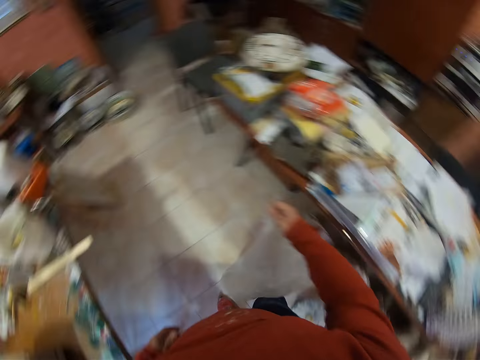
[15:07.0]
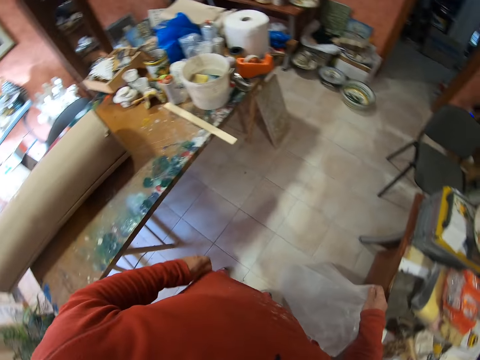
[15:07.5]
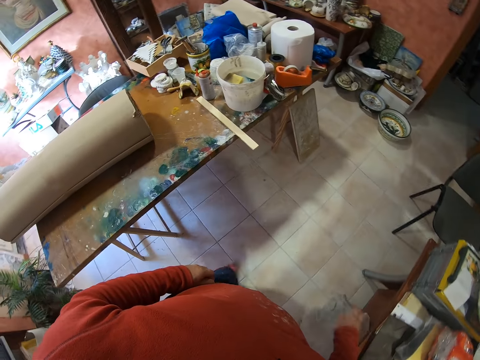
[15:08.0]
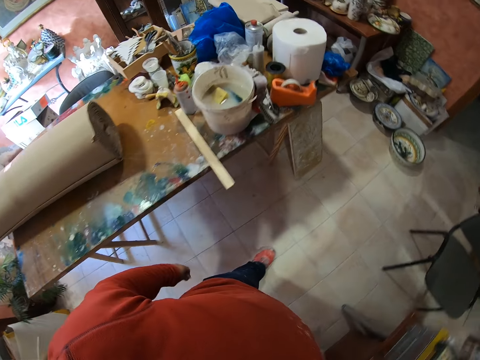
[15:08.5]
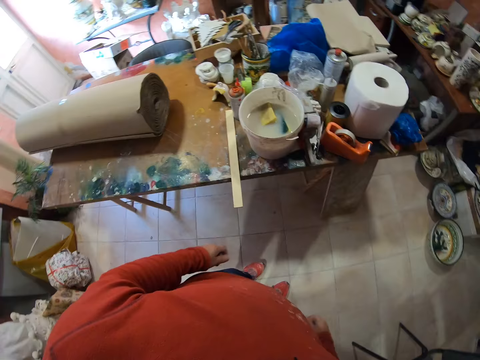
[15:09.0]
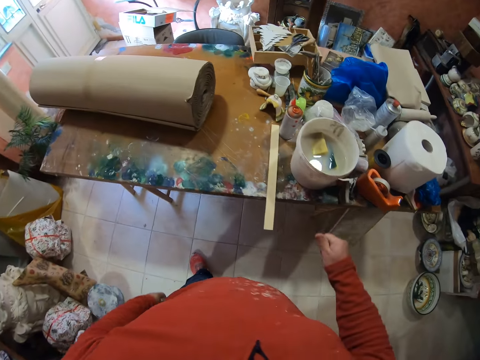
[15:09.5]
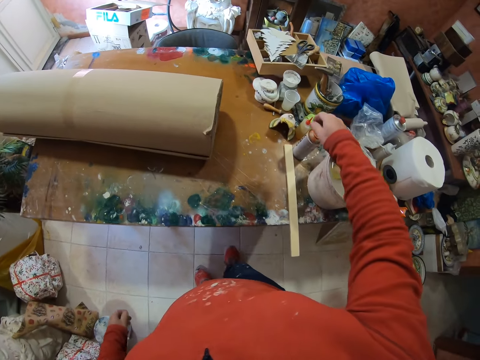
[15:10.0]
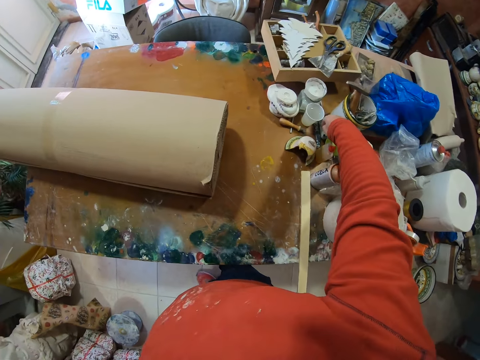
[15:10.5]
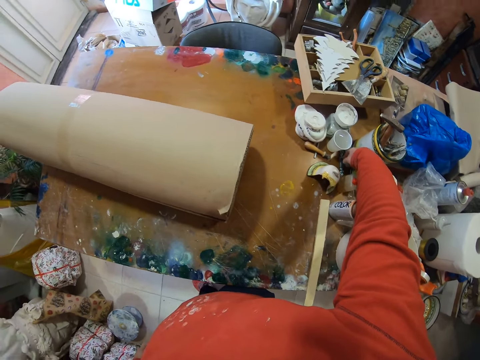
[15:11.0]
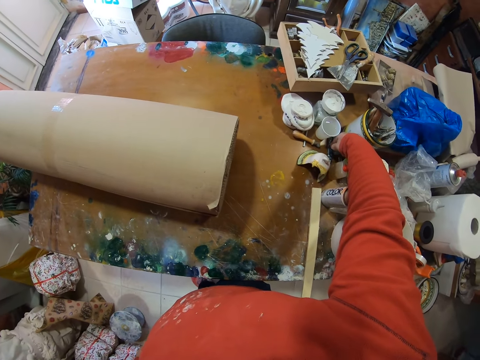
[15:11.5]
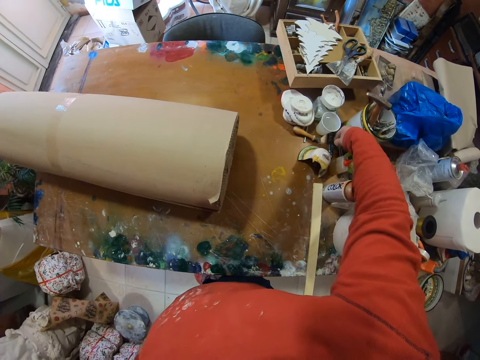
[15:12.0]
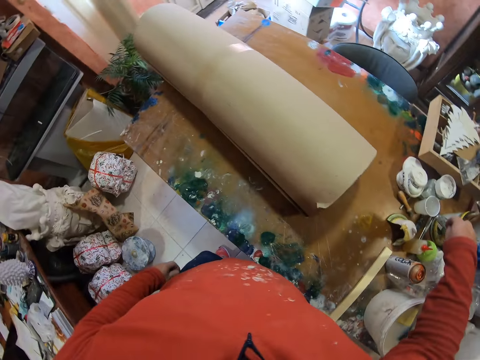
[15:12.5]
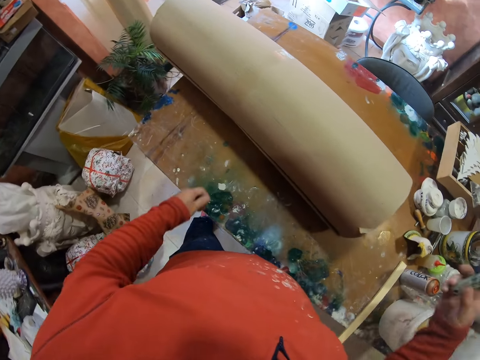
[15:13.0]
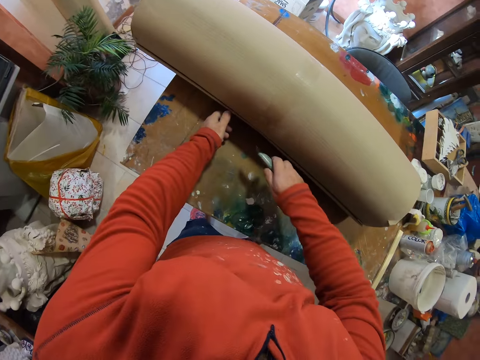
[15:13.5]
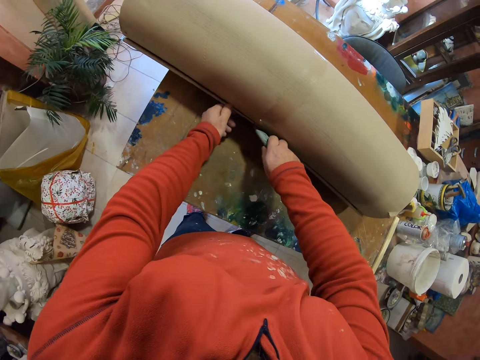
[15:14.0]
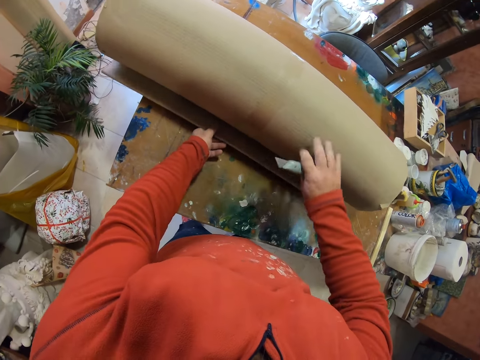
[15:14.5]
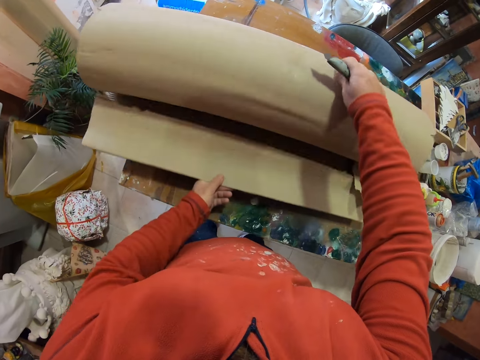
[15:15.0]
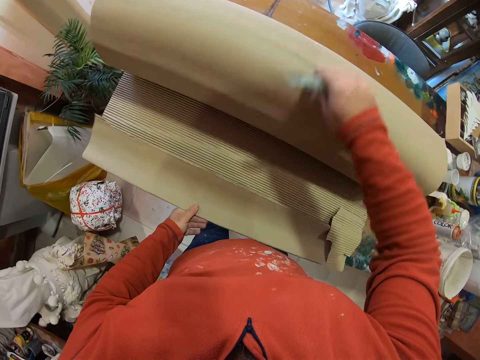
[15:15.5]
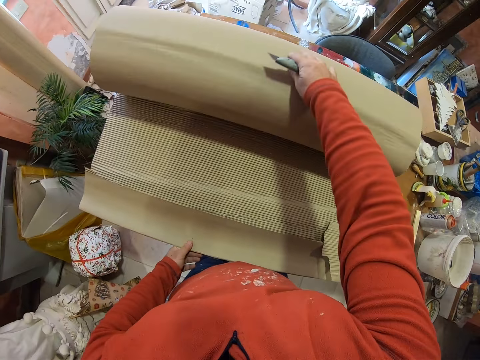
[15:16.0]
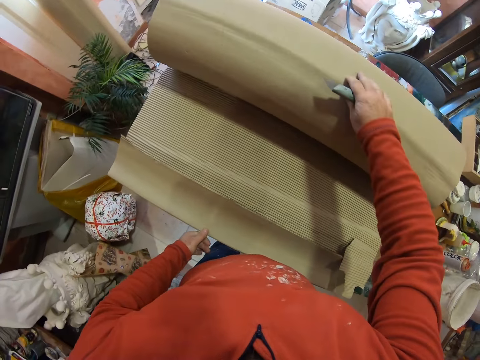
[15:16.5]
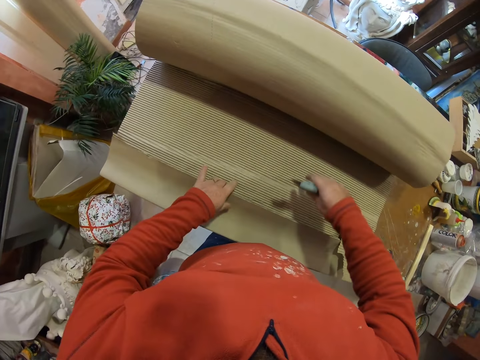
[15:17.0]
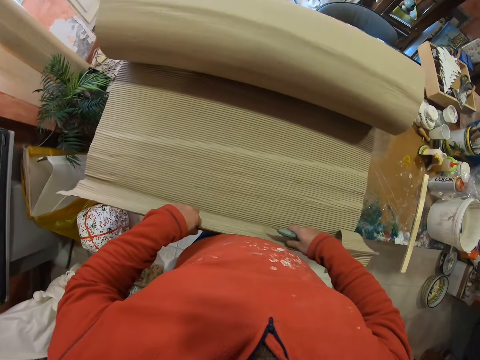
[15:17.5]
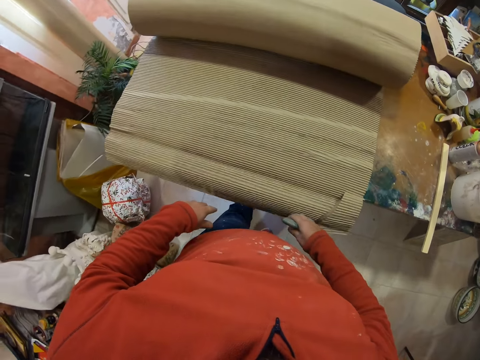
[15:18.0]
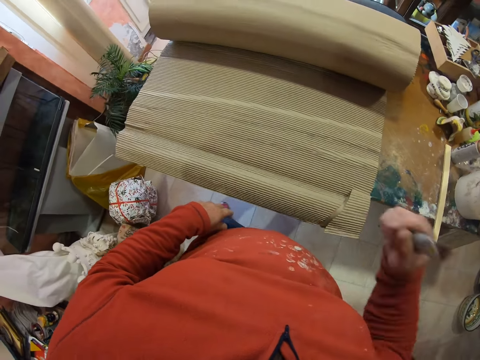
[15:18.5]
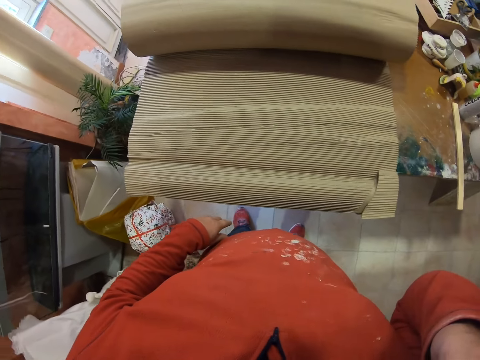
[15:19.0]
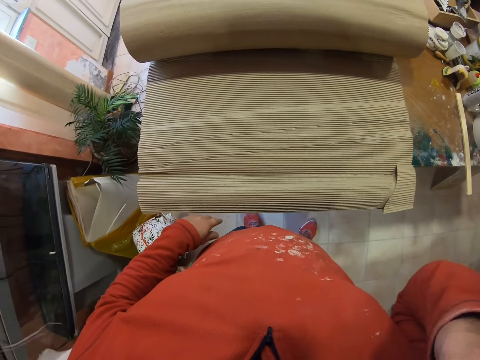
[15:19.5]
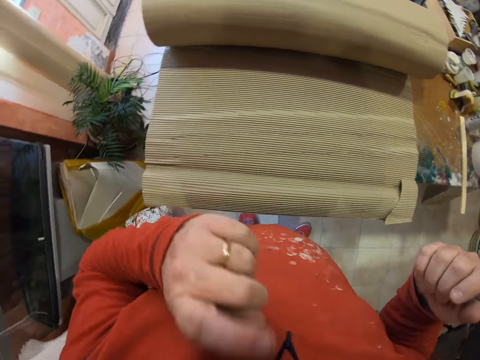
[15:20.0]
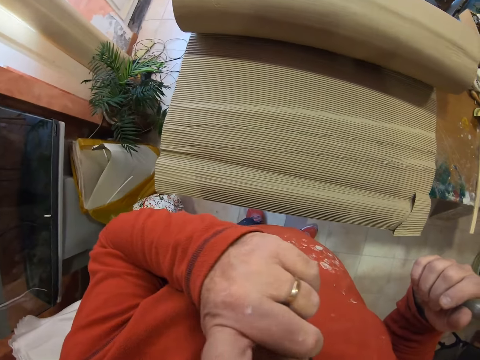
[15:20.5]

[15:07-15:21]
The camera wearer puts the plastic bag aside. He picks the knife from the table. He cuts the seal tape on the brown paper roll with the knife. He unrolls the brown paper roll. He scratches part of his body.

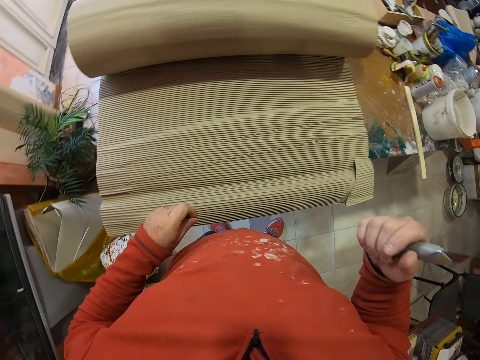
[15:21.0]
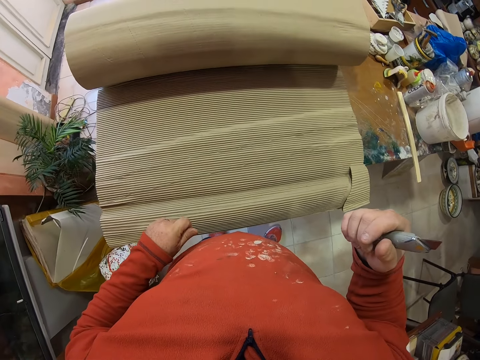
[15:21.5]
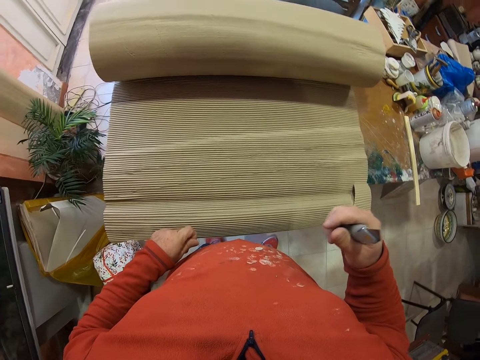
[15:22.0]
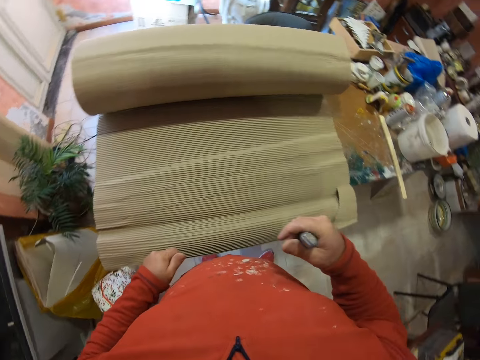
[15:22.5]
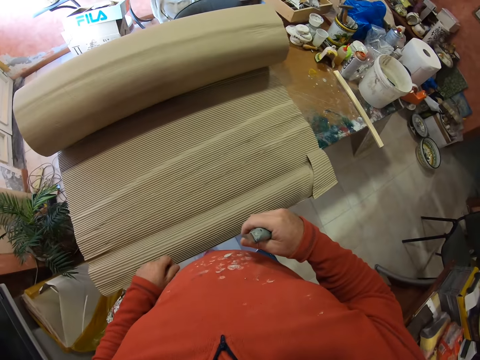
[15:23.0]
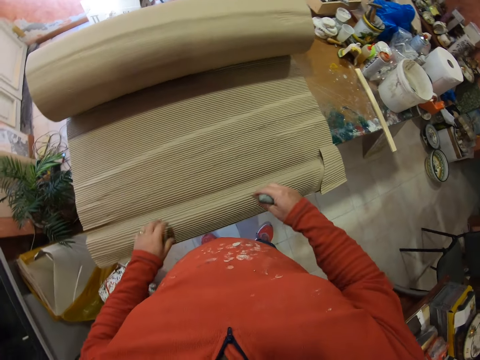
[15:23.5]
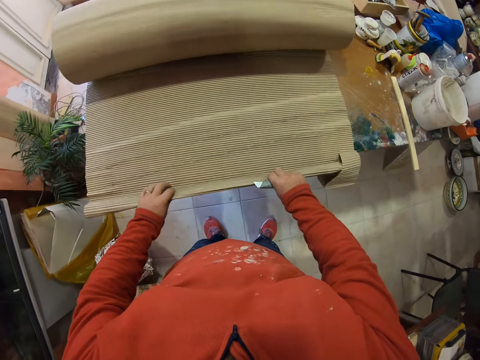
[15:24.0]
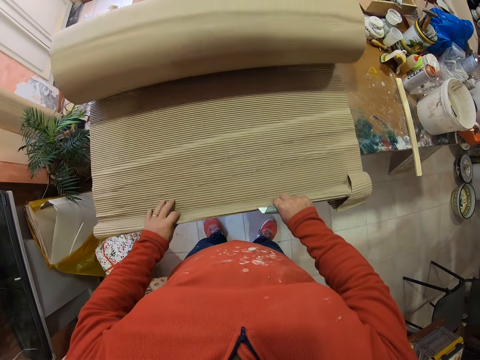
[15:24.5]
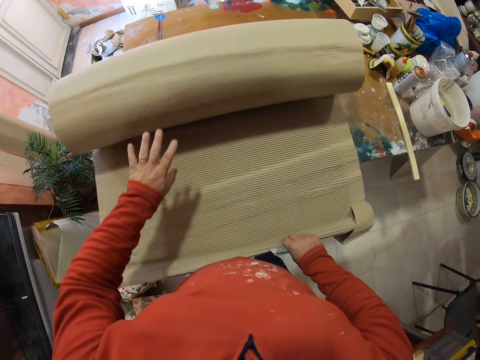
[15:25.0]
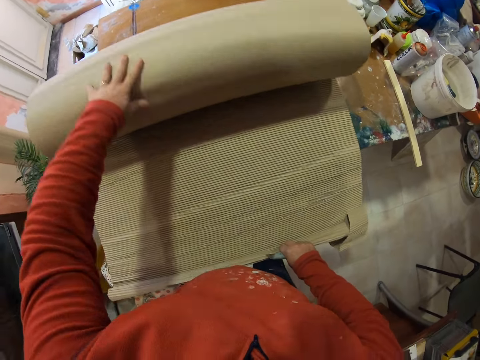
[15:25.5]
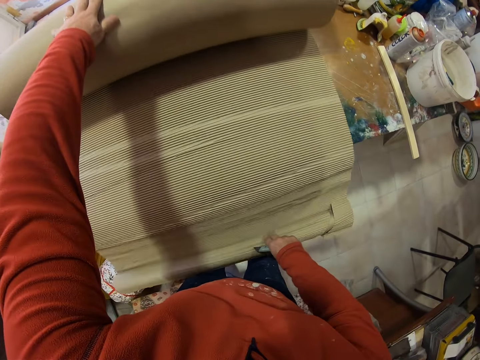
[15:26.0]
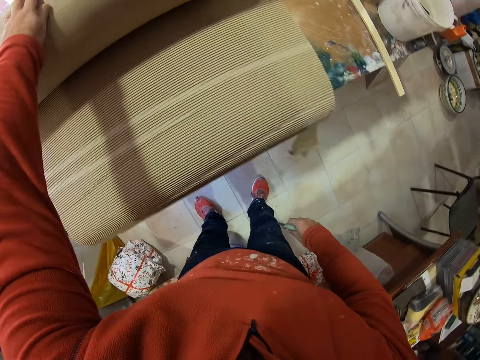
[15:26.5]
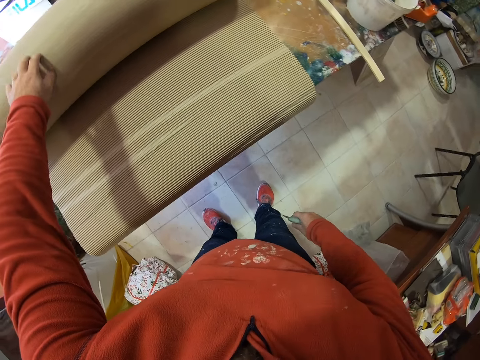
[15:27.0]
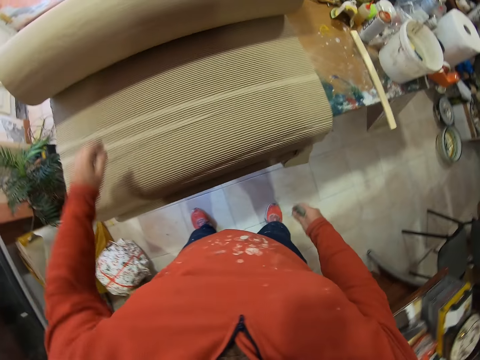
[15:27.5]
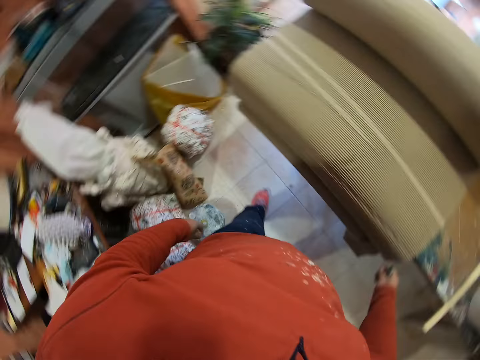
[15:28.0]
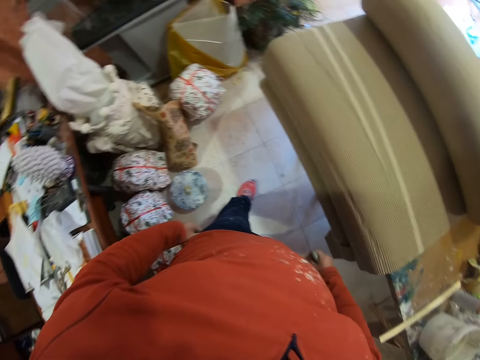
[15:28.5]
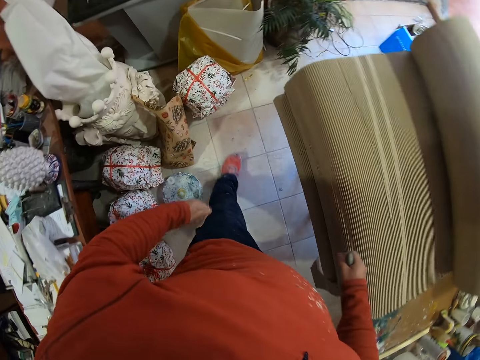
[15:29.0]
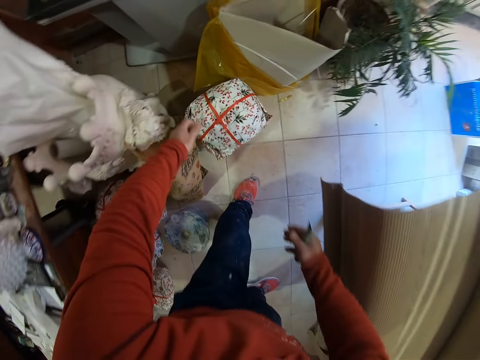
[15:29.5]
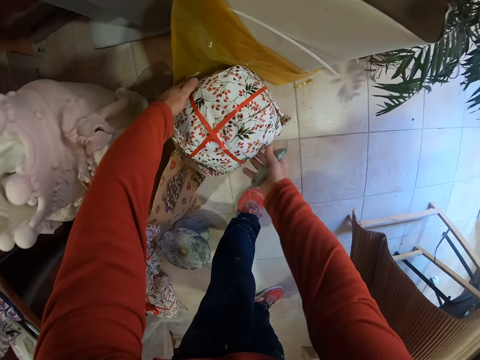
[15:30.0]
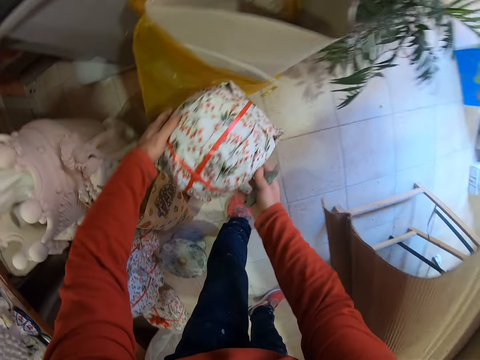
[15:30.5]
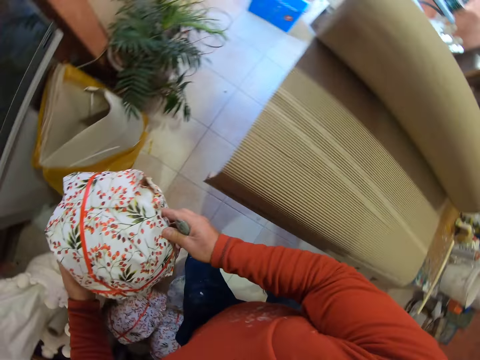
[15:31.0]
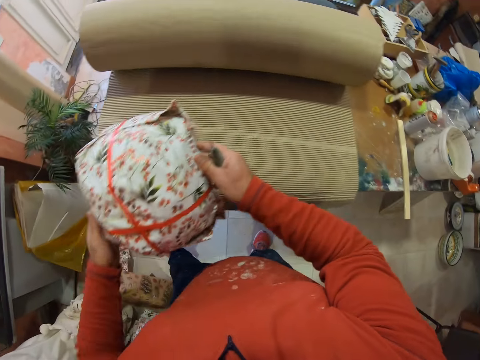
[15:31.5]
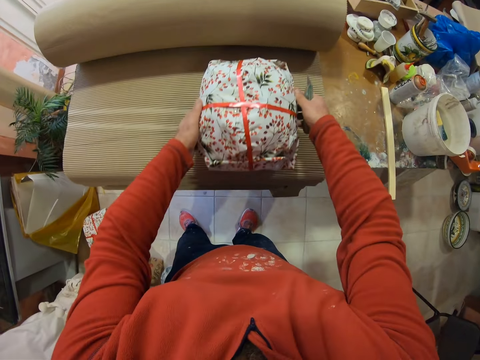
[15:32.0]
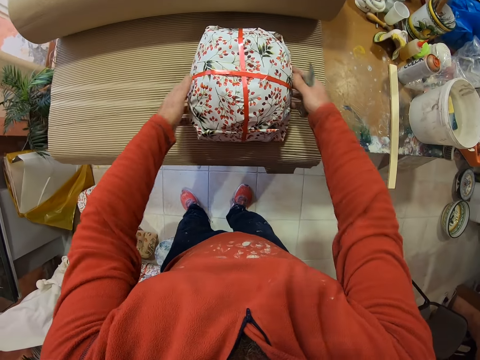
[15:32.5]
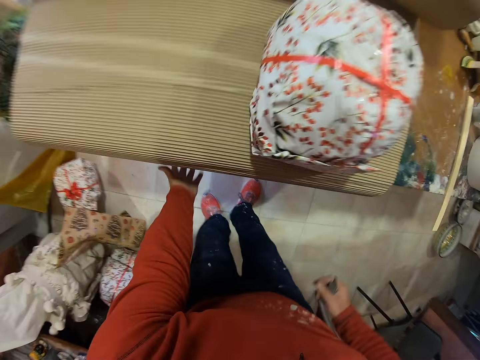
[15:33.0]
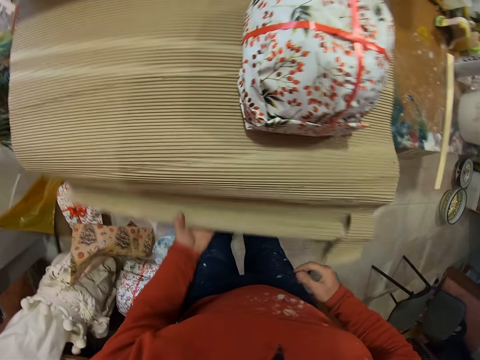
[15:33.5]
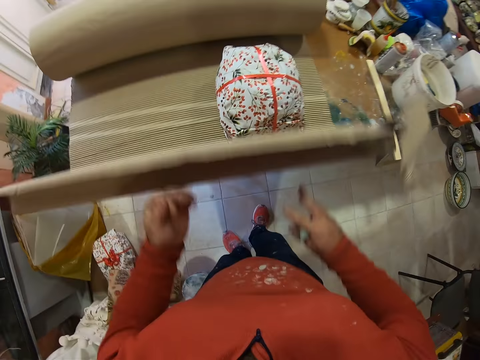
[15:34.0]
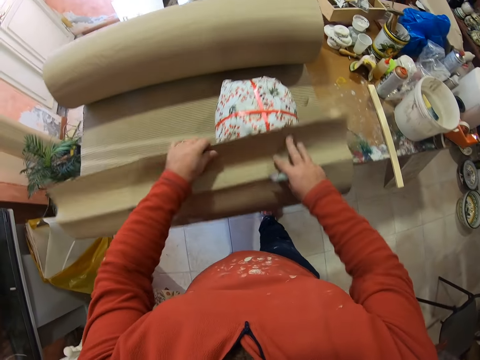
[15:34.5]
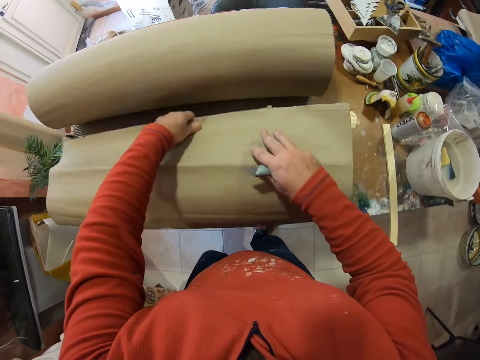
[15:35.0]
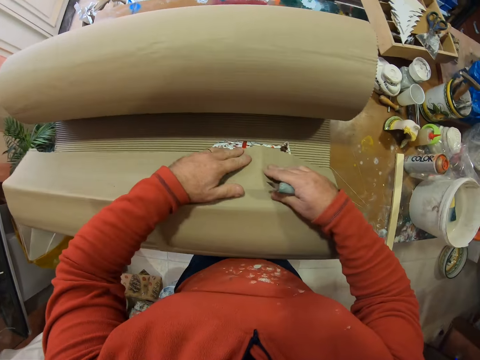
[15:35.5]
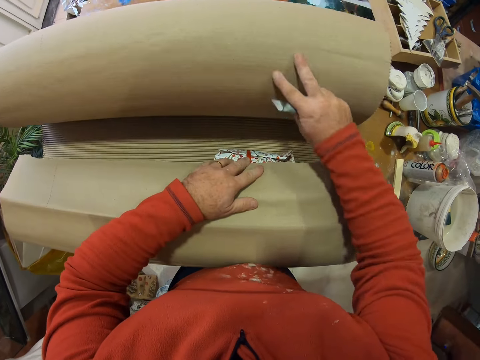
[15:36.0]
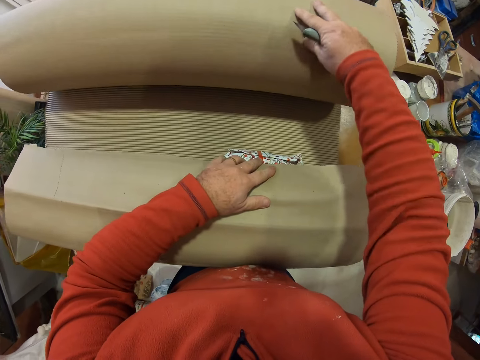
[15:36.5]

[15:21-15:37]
The camera wearer pulls the brown paper roll. They unroll the brown paper roll. They pick the parcel from the floor. They put the parcel on the brown paper roll. They wrap the parcel with the brown paper. They unroll the brown paper roll.
